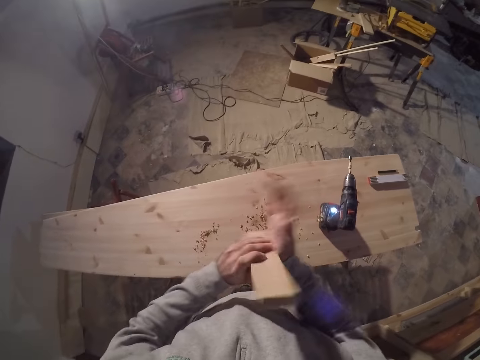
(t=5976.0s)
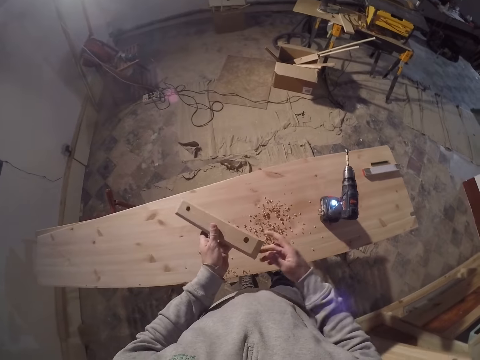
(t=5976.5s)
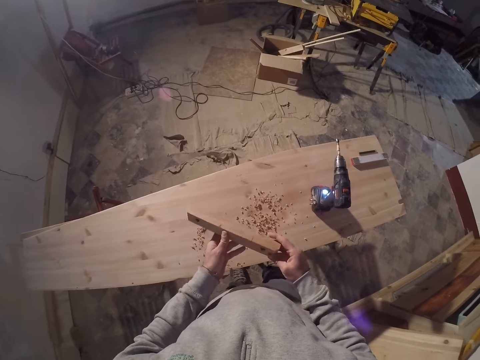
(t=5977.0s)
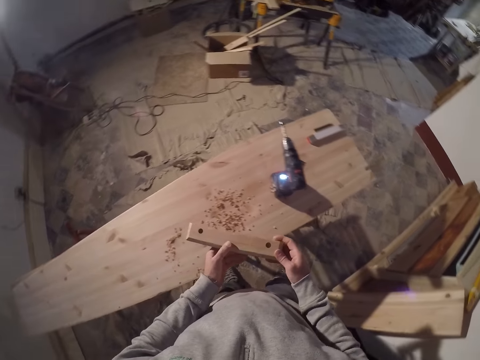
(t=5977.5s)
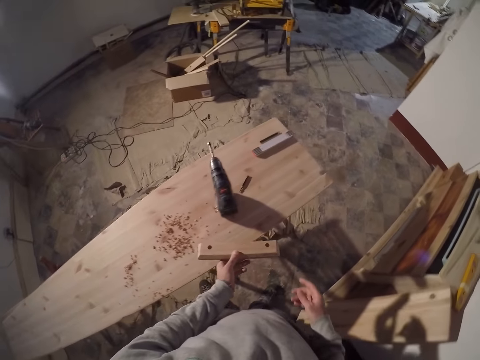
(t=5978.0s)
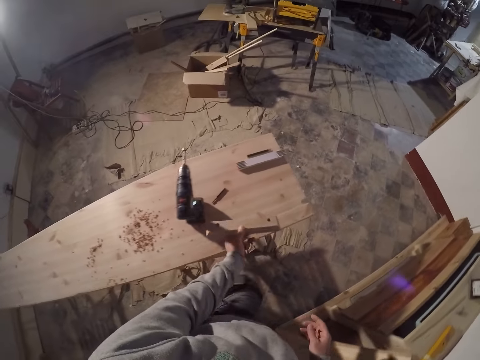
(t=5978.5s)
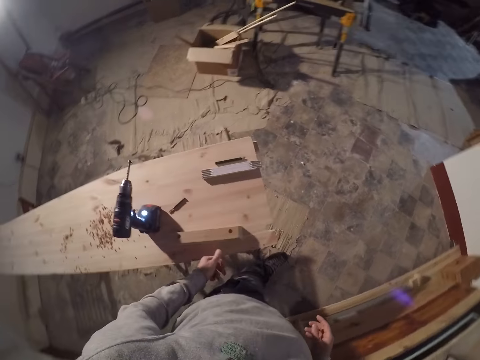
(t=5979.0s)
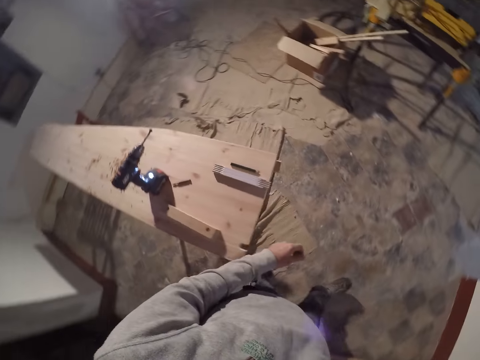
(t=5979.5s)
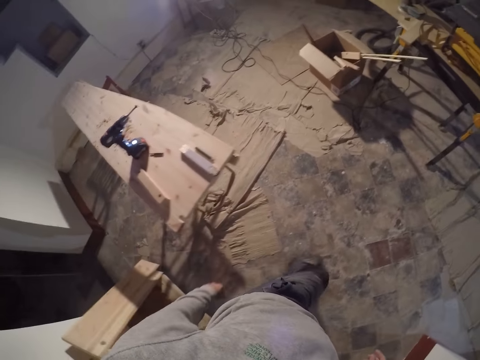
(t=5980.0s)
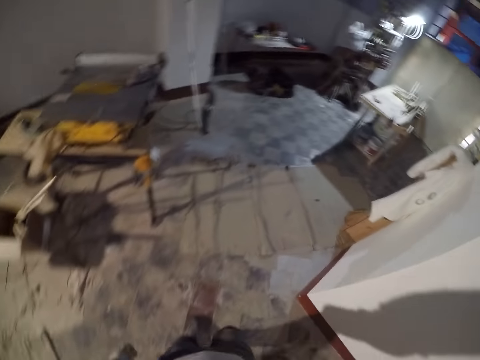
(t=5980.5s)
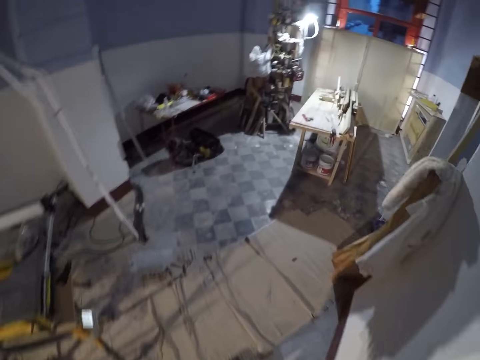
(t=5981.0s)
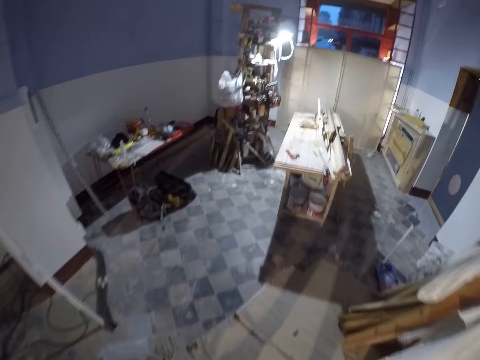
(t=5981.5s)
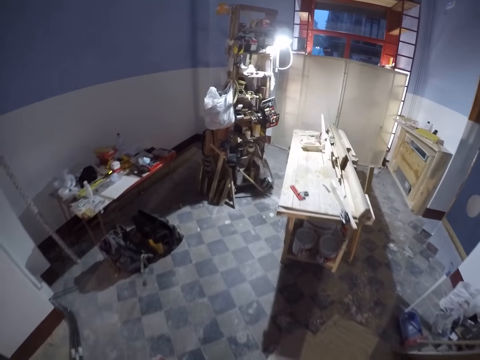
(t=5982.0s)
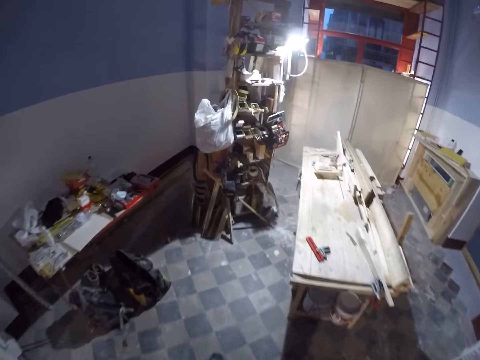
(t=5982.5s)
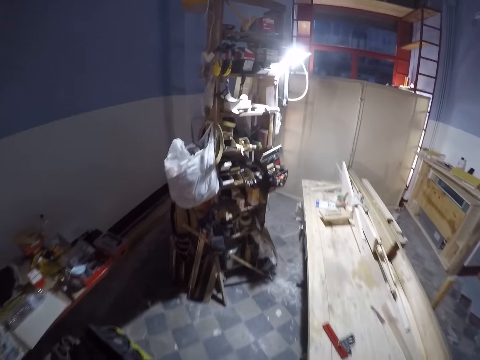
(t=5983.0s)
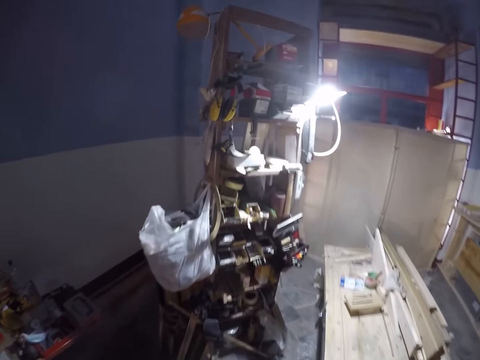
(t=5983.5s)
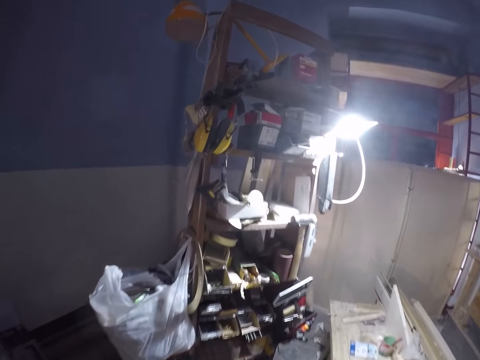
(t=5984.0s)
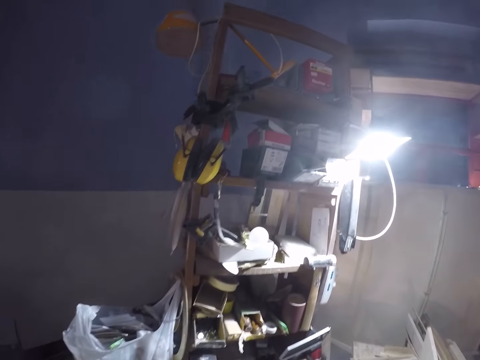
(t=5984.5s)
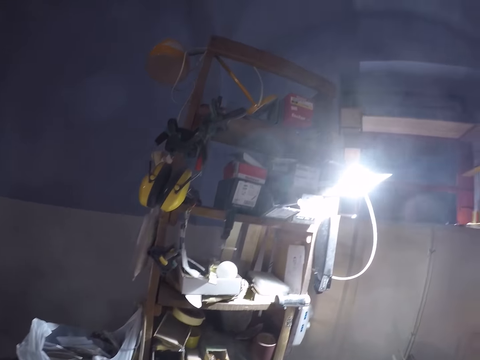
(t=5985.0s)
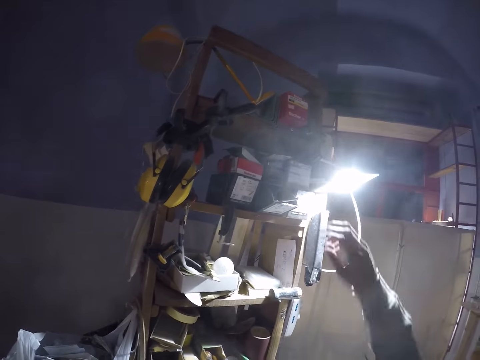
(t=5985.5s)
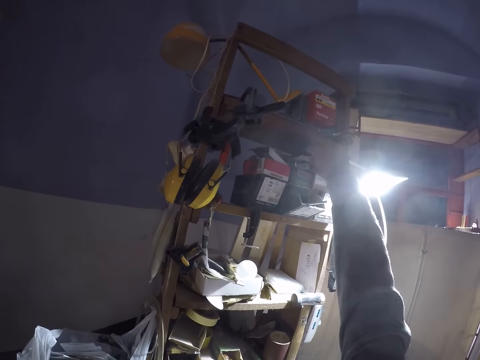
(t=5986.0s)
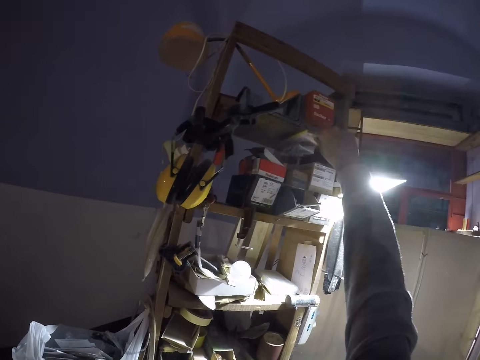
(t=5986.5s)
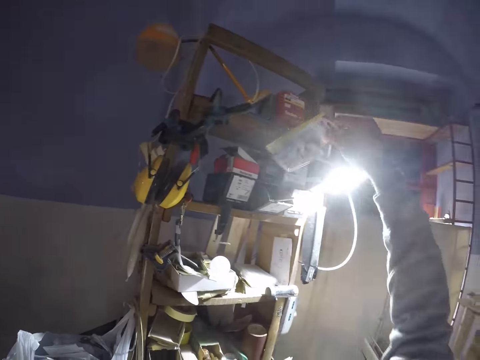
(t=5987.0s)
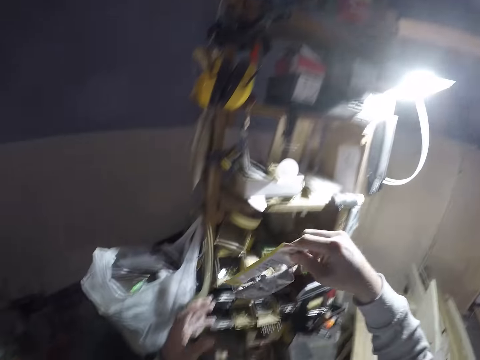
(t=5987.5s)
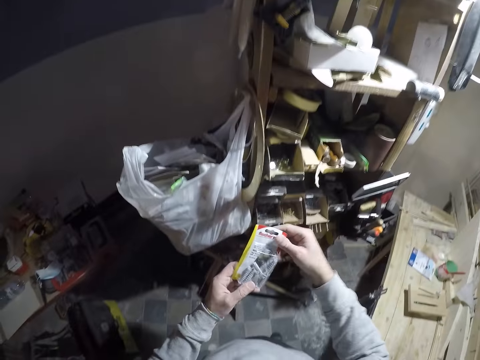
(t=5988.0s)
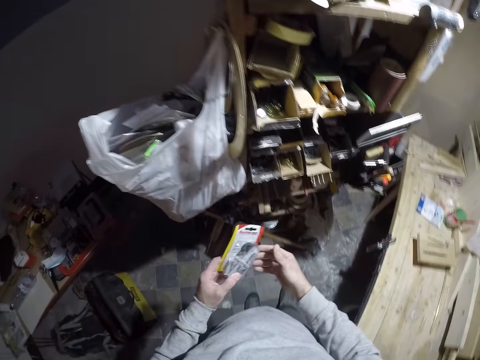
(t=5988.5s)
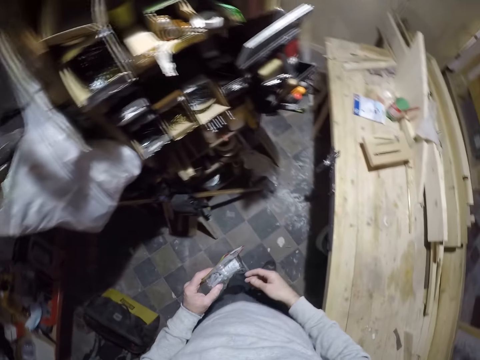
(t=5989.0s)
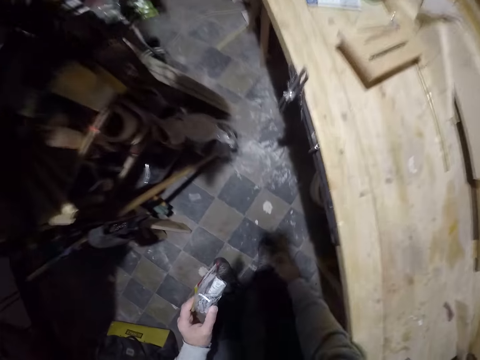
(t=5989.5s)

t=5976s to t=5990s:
The camera wearer hits the wood with the right hand. He dusts off the particles from the piece of wood on the table with his left hand. He checks the wood. He drops the piece of wood on the work table with his left hand. He walks in the workshop. He picks up a pack of drill bit cover or packet of drill bits on a shelf with his right hand. He passes the pack of drill bit cover from his right hand to his left hand. He checks the packet of drill bits.

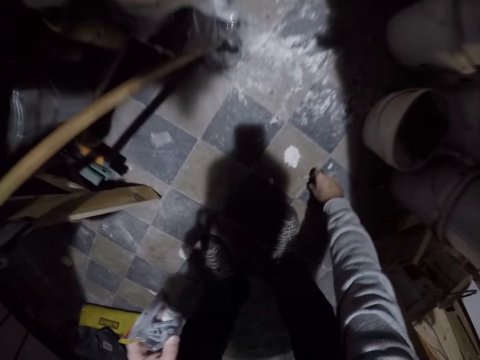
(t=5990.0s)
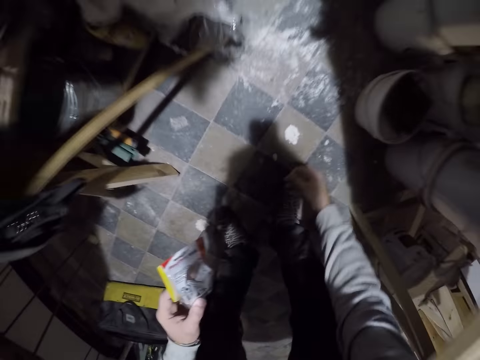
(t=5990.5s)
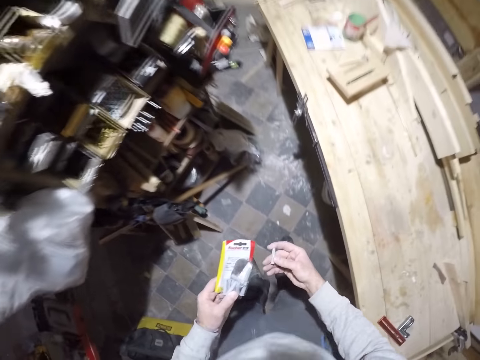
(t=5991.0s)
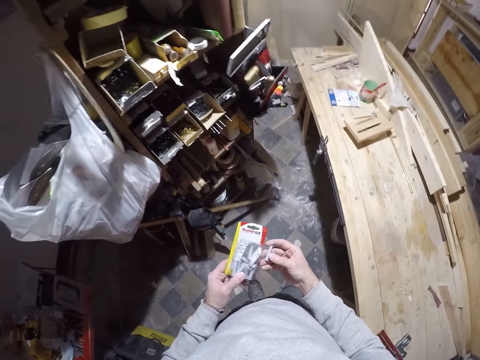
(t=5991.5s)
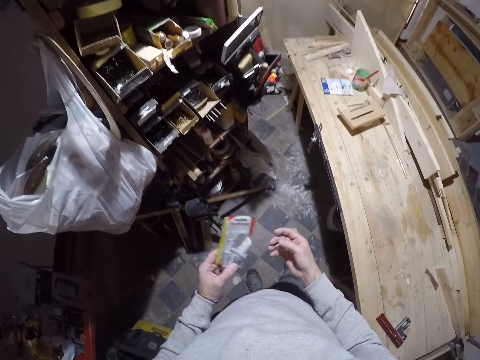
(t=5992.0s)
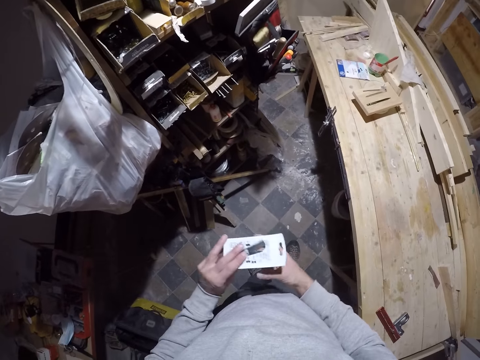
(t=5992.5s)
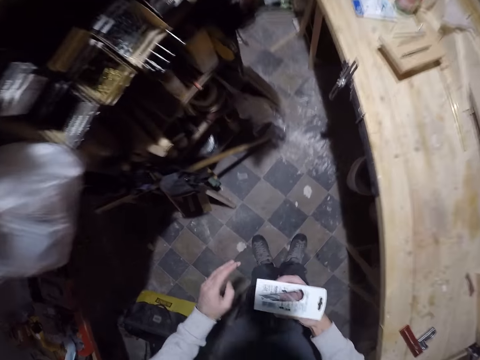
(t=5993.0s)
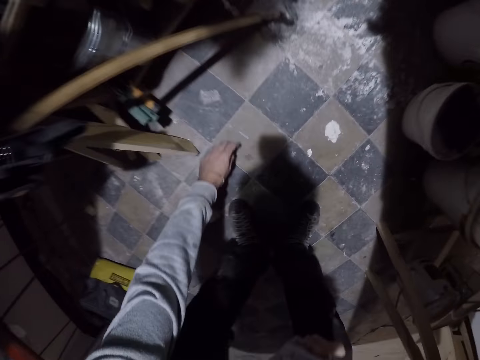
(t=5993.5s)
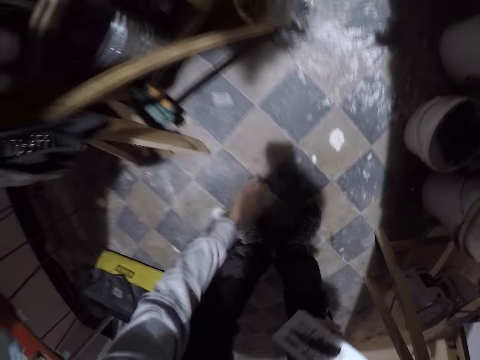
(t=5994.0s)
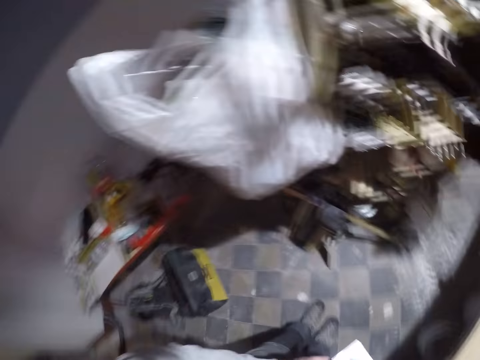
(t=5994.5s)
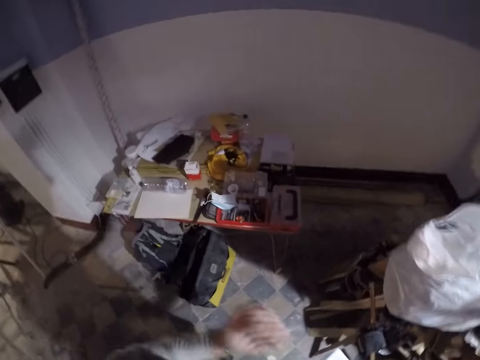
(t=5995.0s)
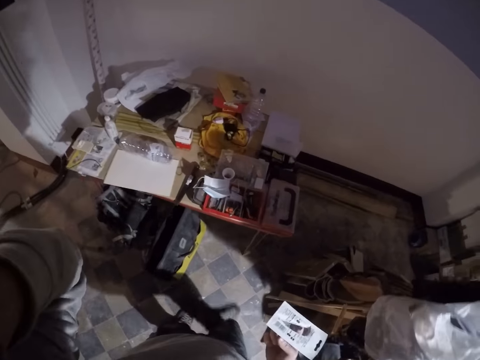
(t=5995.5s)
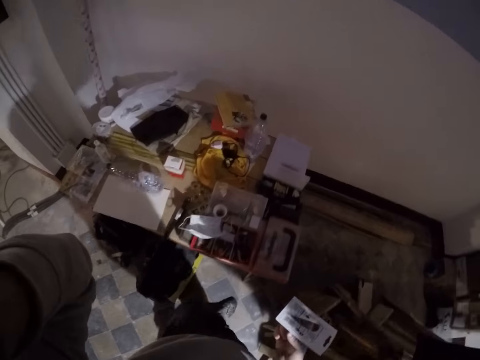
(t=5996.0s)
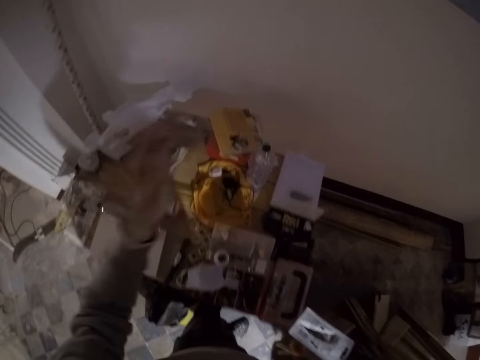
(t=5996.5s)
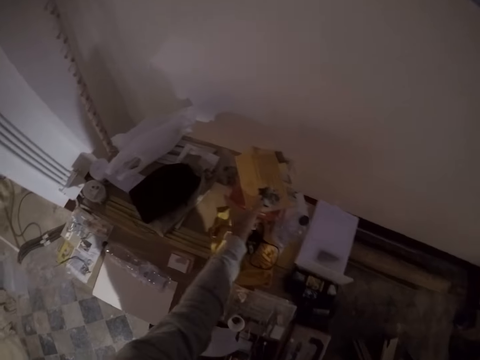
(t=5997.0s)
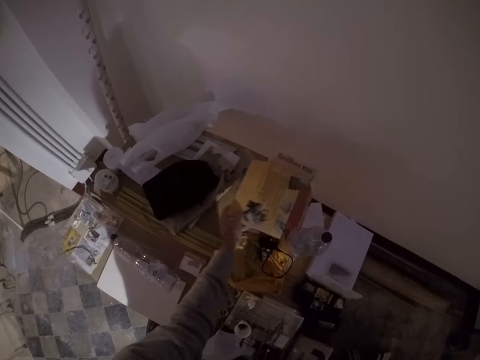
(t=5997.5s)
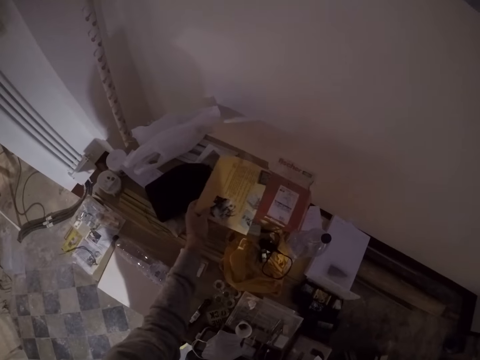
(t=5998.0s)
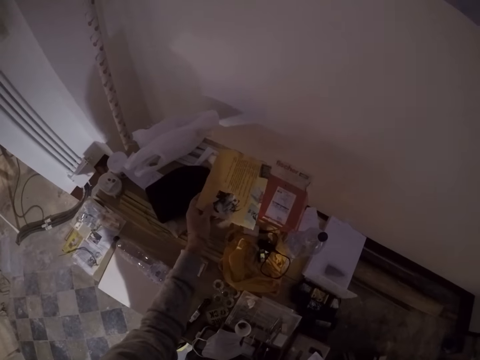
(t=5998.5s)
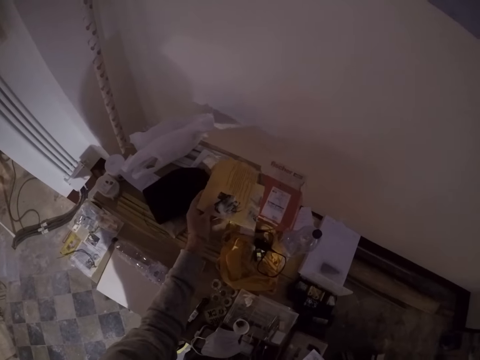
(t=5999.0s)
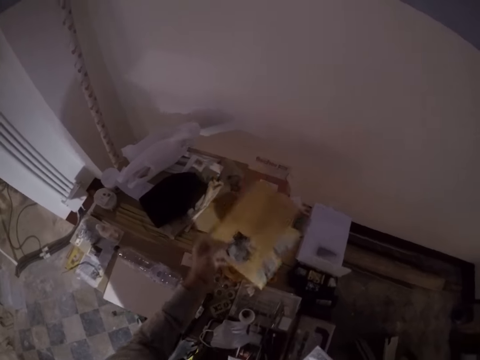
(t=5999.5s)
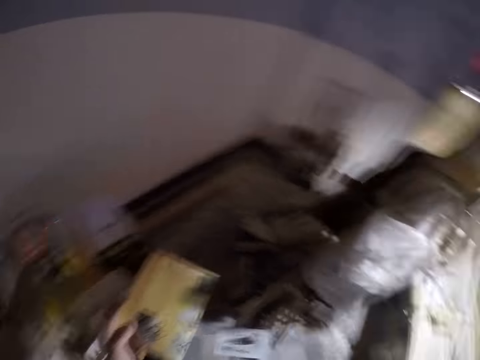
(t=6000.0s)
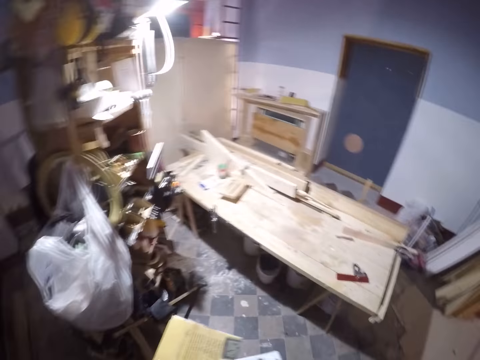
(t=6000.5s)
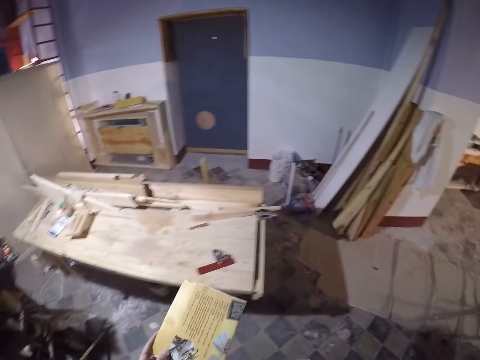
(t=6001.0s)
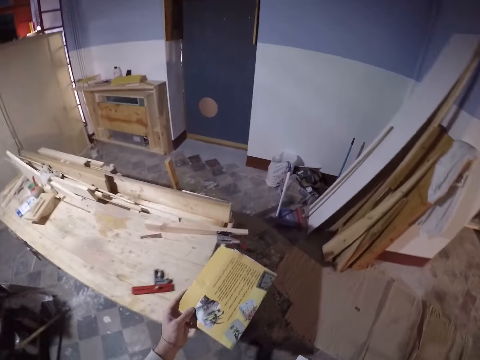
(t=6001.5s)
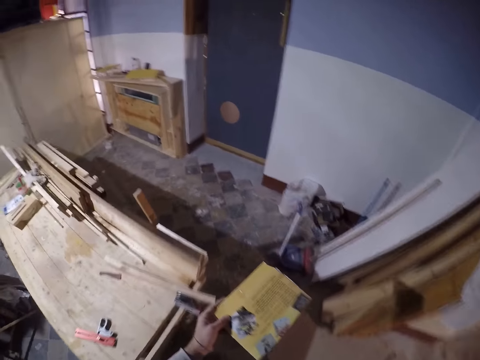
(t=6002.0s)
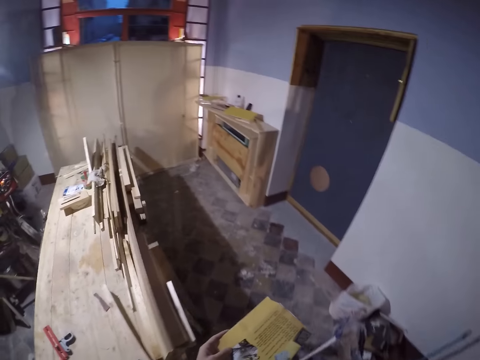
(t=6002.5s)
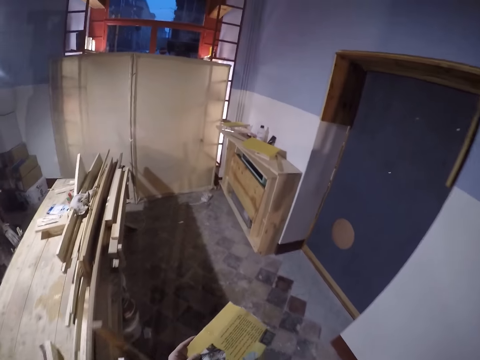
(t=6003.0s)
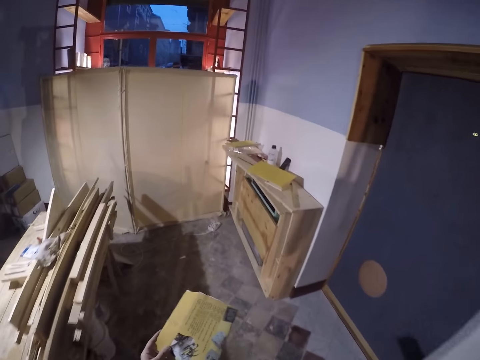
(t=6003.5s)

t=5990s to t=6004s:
The camera wearer picks a drill bit cover or drill bits from the floor with his right hand. He looks at the drill bits. He passes the pack of drill bit cover from his left hand to his right hand. He picks a drill bit cover from the floor with his left hand. He walks in the workshop. He adjusts a camera and touches his face with his left hand. He picks a paper from the table with his left hand. He walks in the workshop.
